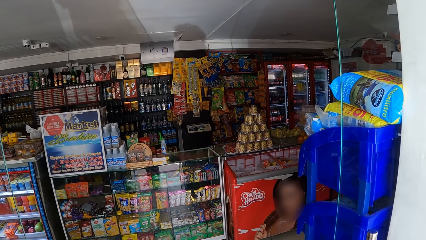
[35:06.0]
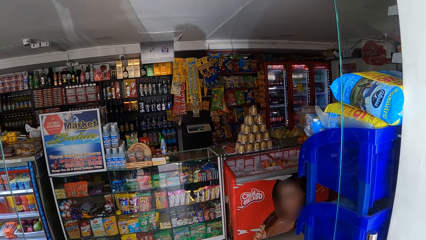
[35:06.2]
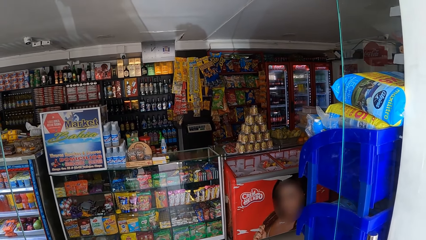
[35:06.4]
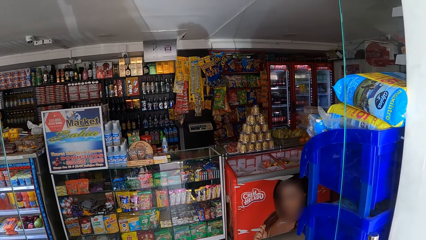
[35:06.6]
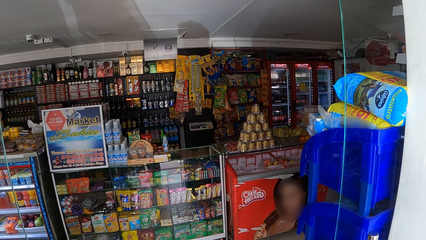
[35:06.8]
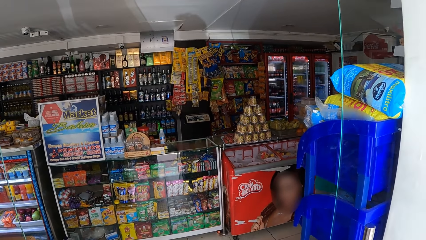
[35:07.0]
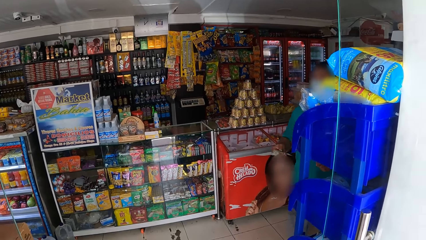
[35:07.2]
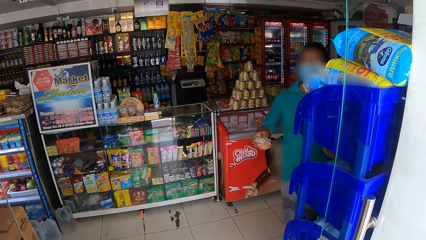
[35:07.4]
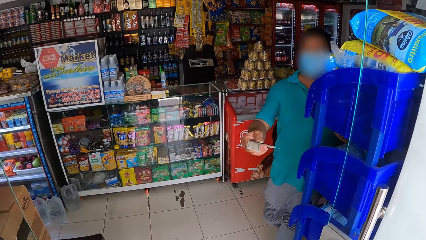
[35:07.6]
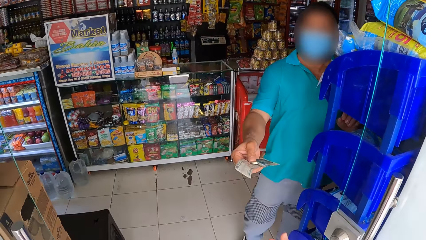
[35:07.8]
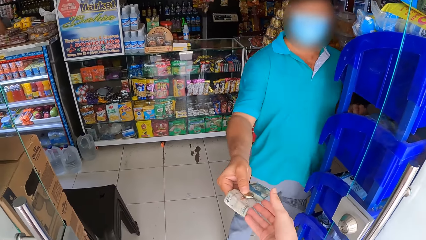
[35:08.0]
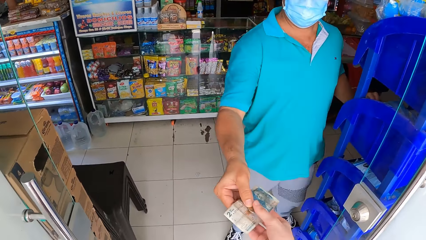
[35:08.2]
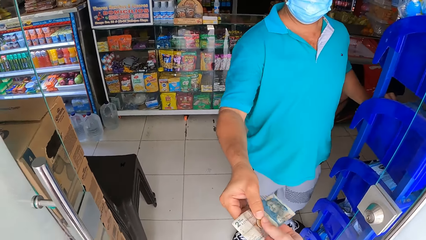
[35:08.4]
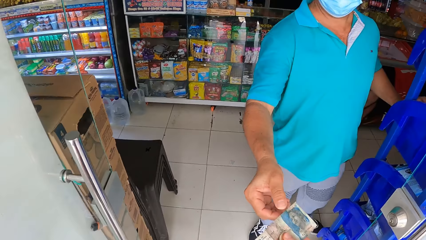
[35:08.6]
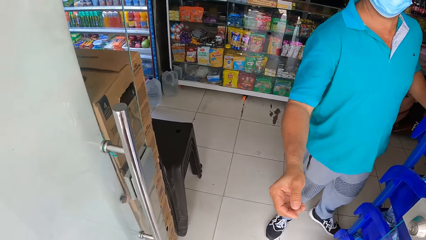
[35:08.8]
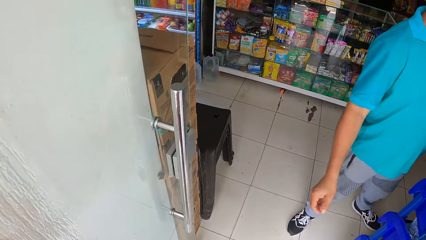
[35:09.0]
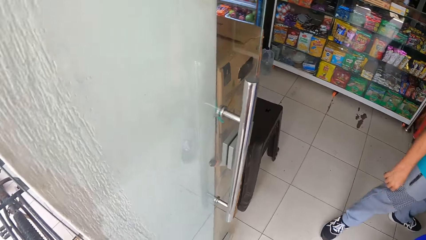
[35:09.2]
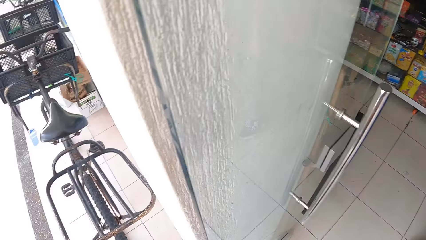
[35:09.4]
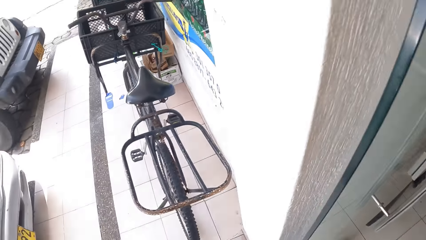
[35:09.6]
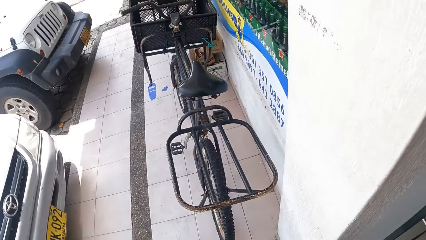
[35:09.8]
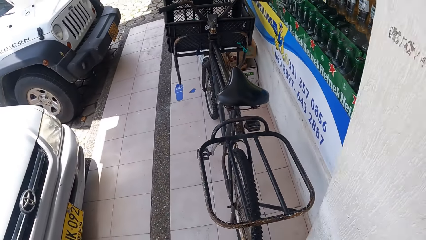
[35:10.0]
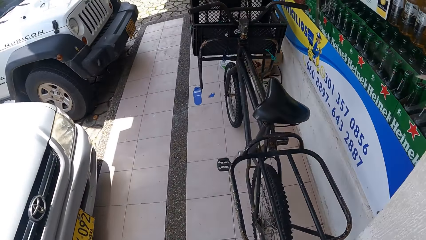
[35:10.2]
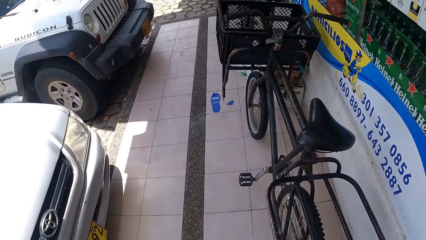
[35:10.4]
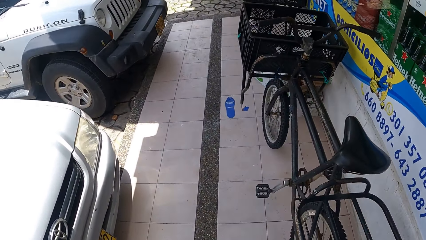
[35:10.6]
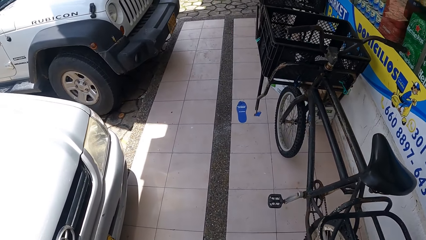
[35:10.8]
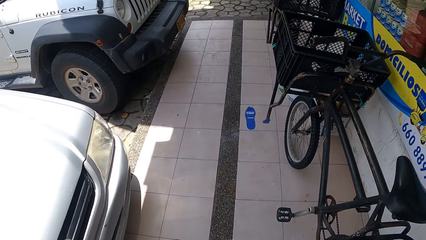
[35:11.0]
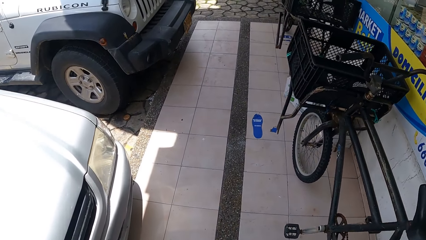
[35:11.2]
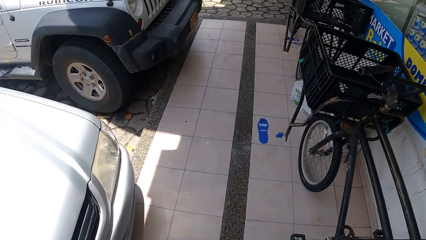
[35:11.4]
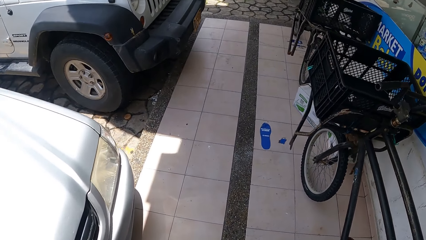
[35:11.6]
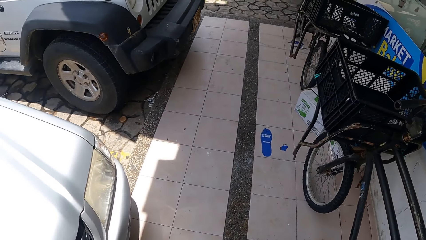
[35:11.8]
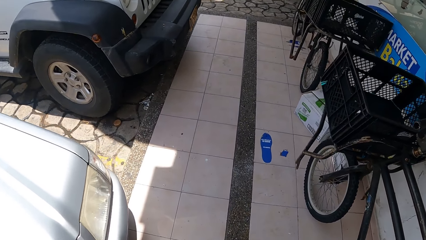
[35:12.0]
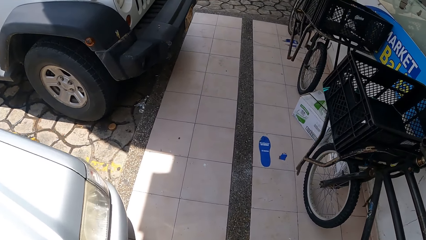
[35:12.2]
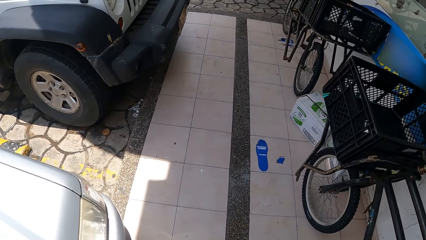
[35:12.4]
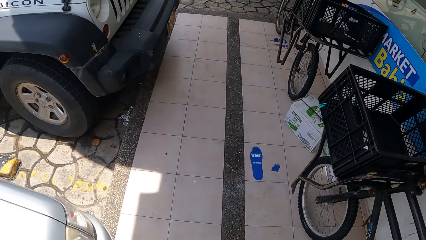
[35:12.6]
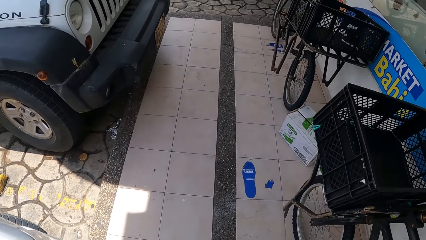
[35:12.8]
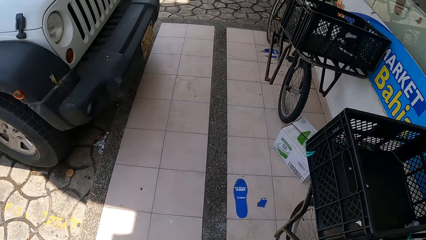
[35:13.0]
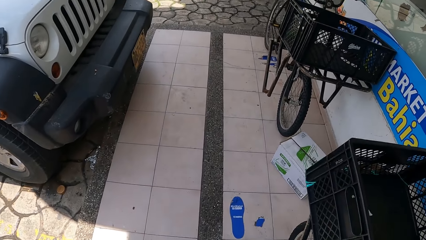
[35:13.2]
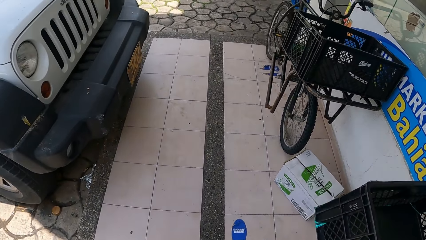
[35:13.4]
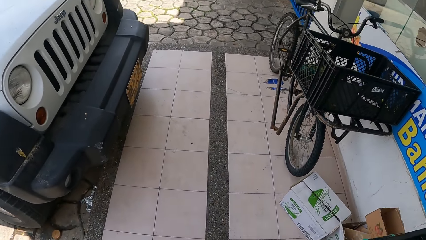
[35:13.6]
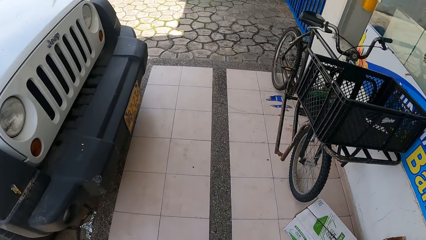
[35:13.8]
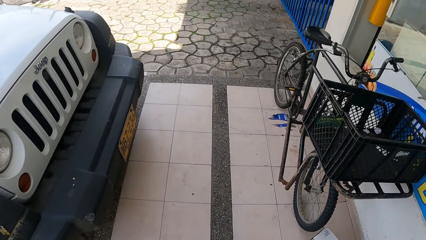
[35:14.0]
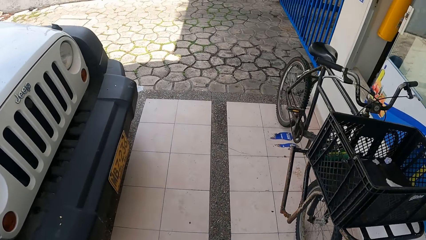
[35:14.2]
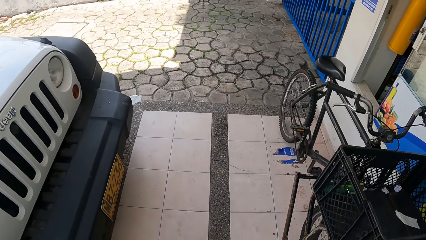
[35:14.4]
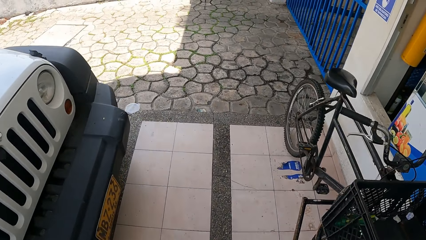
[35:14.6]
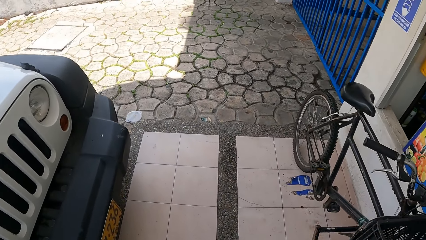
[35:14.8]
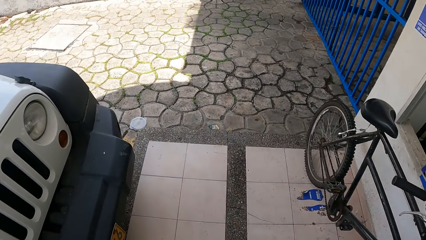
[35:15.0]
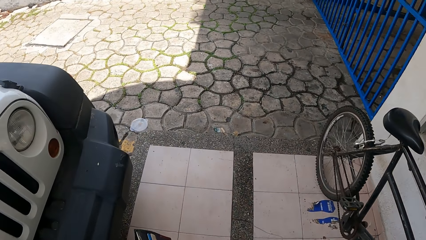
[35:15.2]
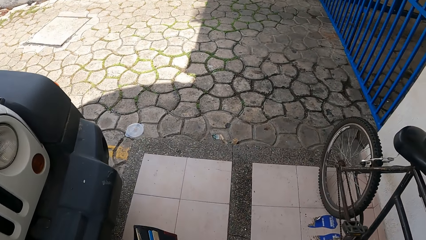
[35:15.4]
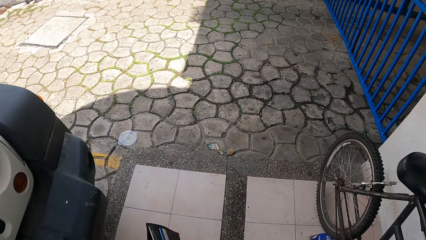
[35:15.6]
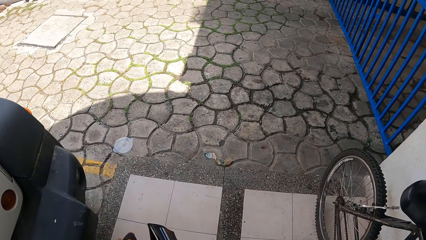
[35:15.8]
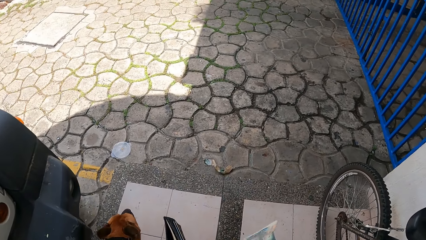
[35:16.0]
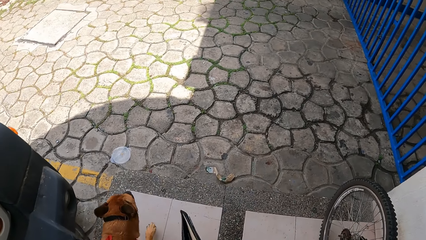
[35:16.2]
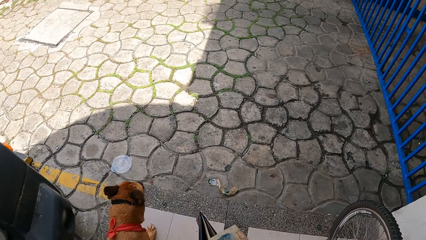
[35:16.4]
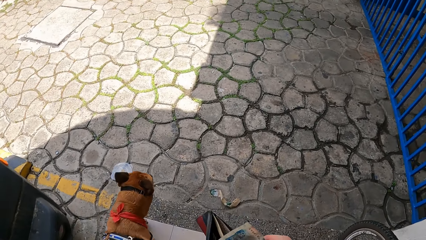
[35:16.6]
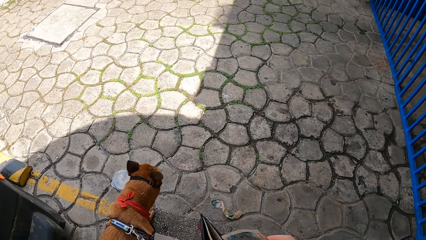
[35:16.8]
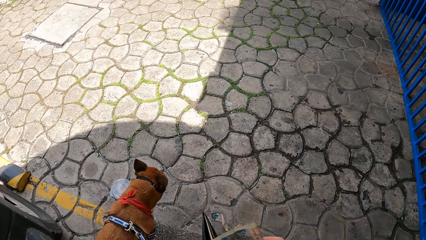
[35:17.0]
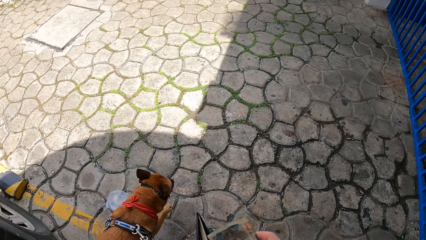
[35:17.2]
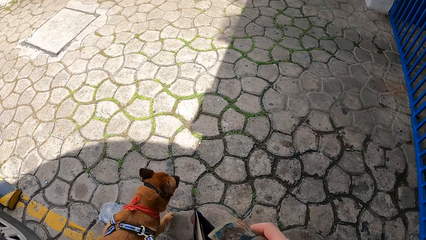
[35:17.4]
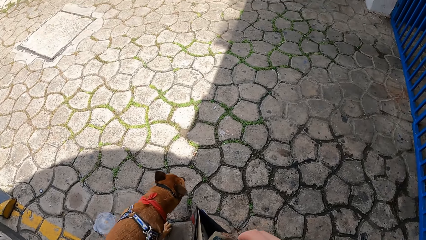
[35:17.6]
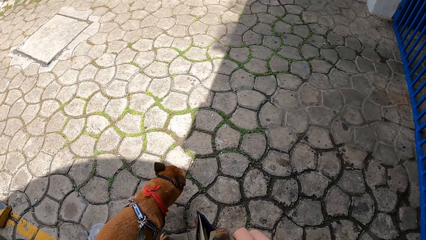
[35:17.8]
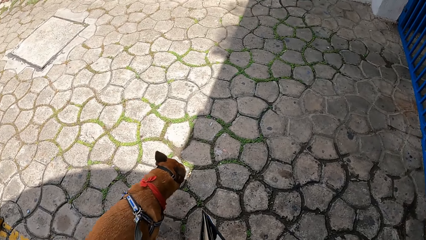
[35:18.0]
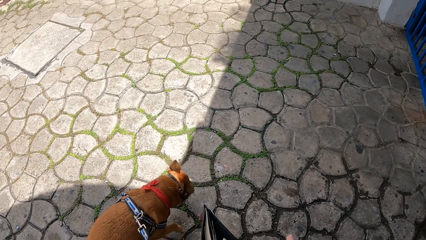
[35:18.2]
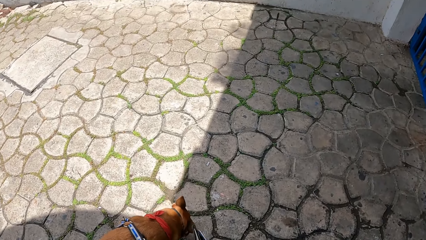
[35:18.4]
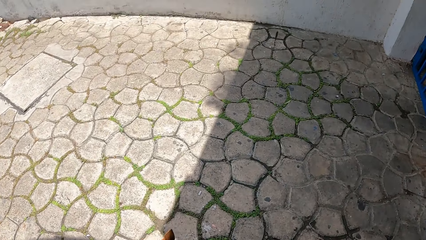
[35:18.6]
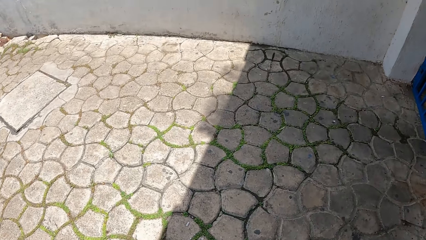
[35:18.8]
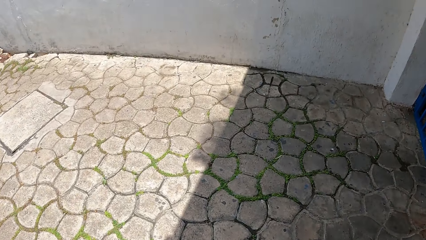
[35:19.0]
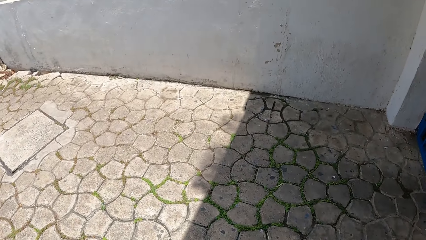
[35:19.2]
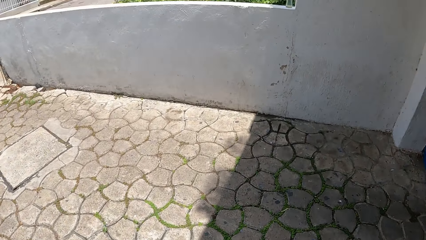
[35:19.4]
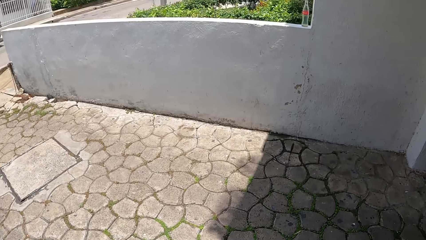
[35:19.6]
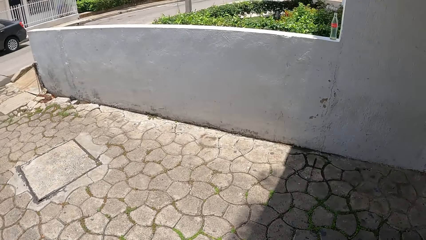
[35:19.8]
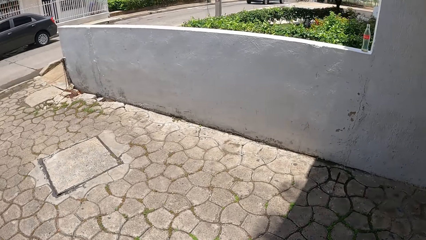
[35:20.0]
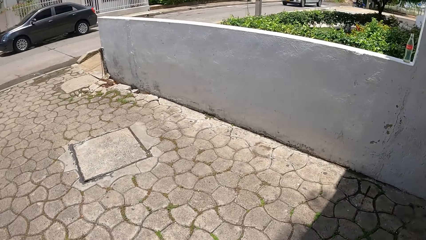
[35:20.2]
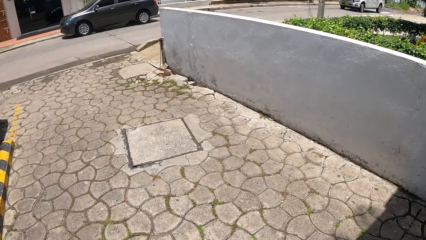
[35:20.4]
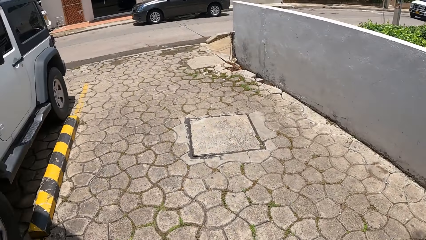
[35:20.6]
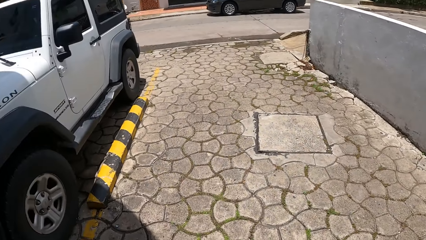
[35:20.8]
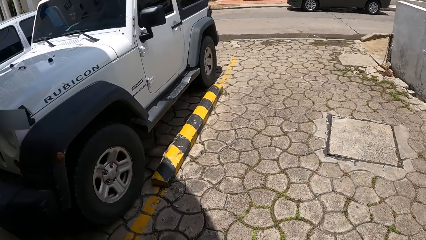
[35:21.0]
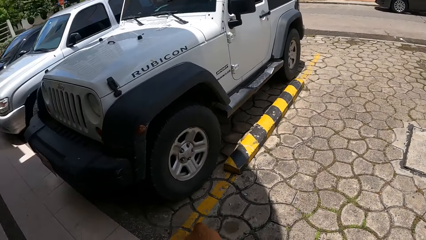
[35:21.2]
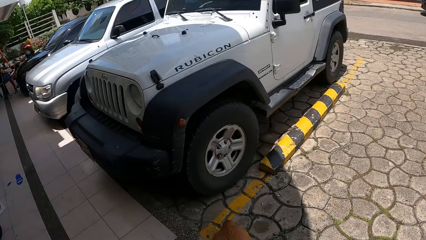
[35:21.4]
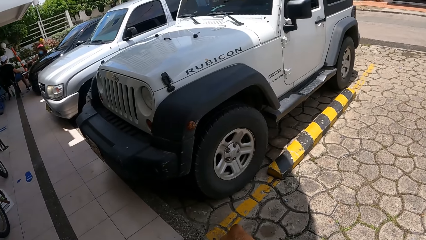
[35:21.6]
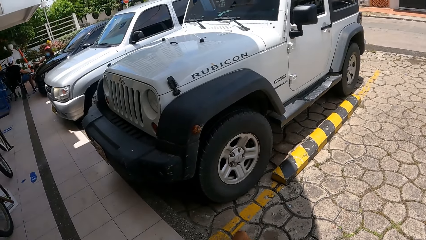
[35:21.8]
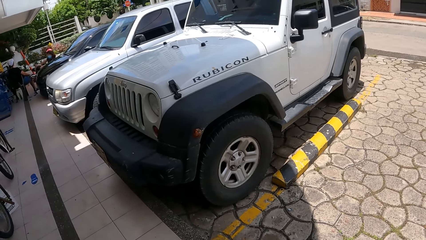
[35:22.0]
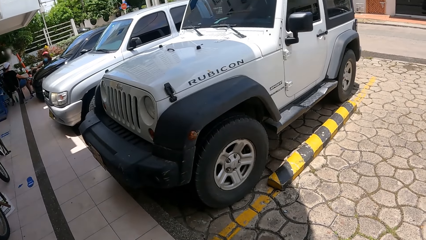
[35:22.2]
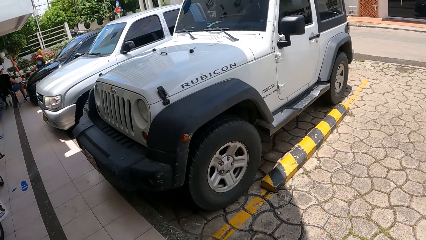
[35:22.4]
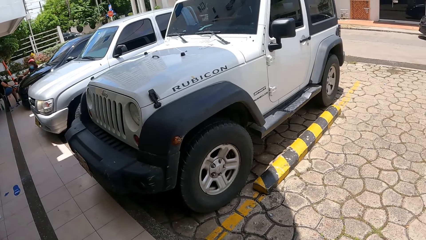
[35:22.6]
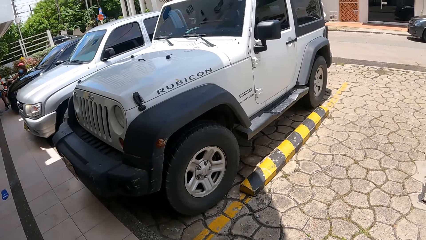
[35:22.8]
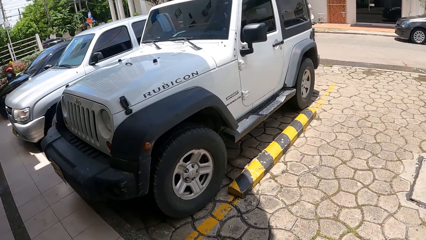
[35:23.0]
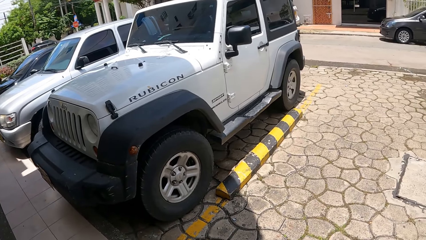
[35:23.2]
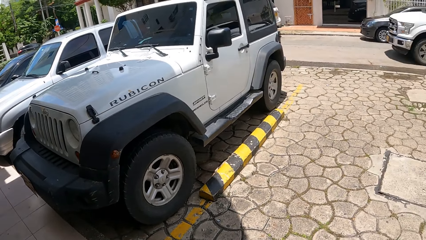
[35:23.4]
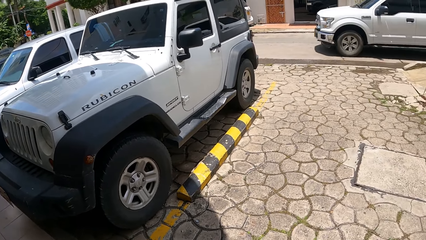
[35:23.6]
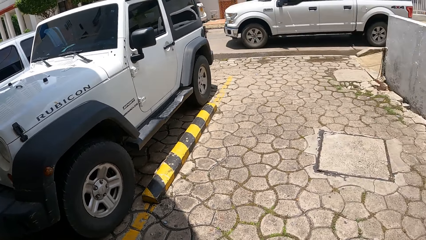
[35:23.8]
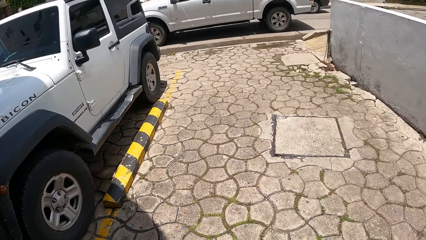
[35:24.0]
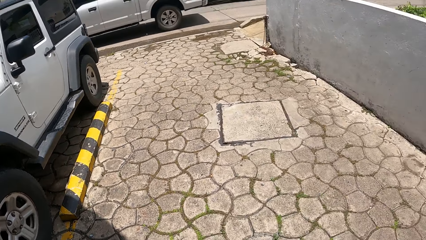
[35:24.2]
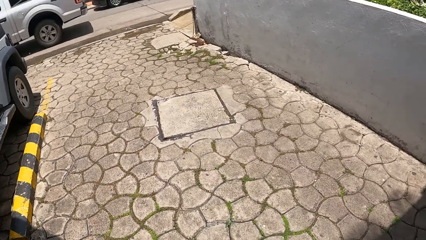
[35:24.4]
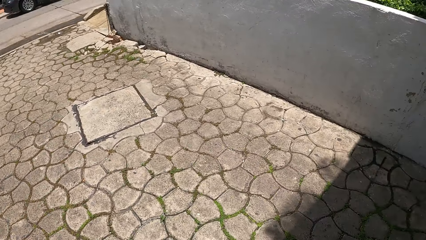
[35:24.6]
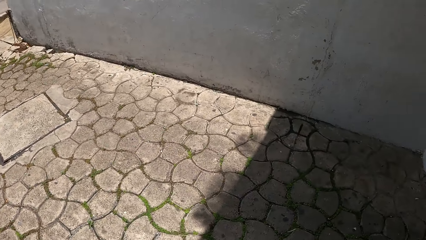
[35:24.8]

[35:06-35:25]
A cashier hands the camera wearer some cash. The camera wearer walks a dog in a parking lot. They put money in a wallet. They look around the parking lot.
